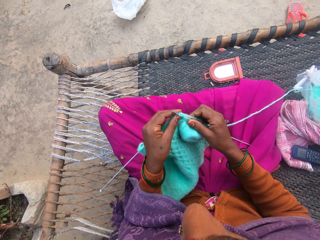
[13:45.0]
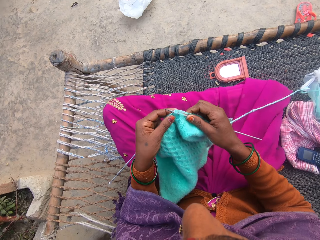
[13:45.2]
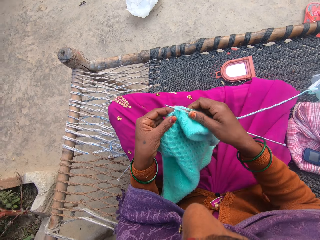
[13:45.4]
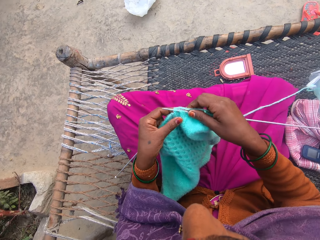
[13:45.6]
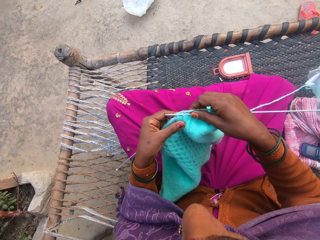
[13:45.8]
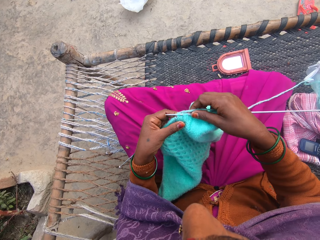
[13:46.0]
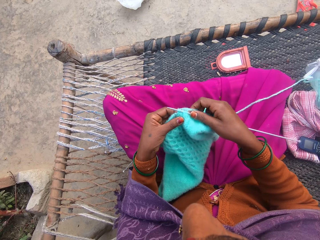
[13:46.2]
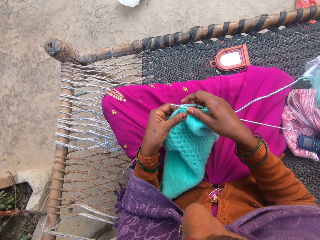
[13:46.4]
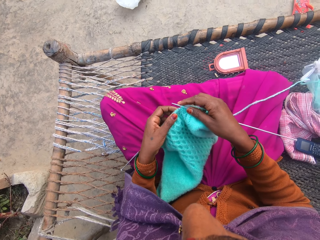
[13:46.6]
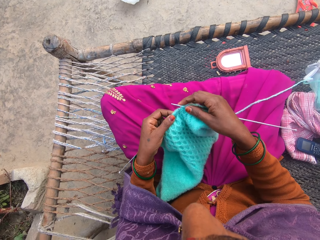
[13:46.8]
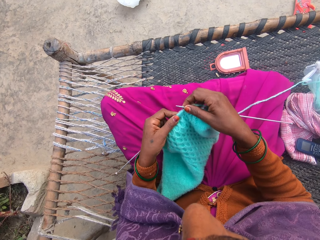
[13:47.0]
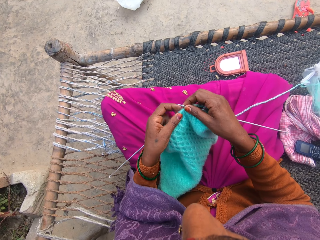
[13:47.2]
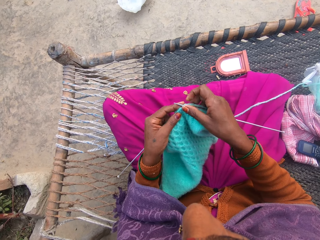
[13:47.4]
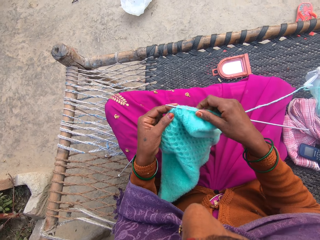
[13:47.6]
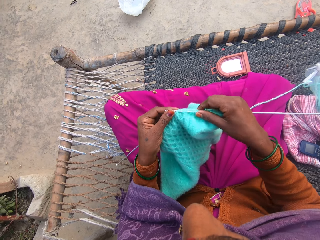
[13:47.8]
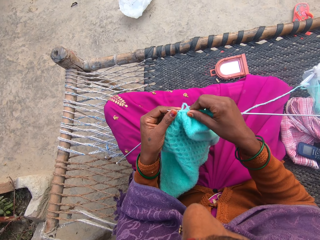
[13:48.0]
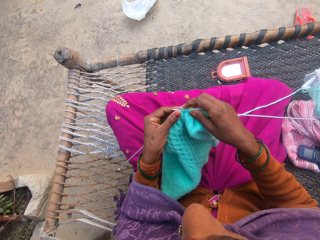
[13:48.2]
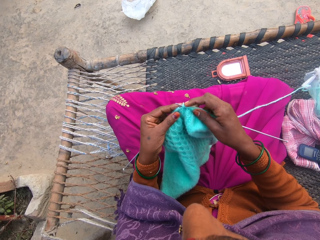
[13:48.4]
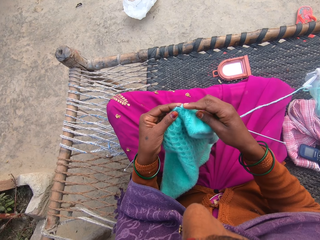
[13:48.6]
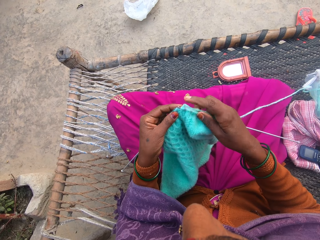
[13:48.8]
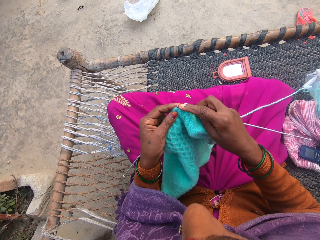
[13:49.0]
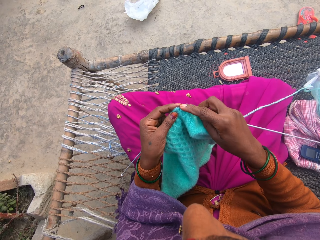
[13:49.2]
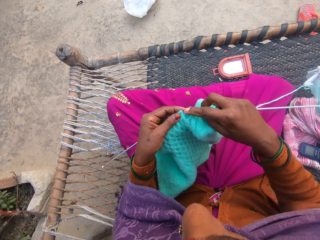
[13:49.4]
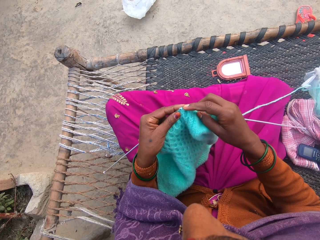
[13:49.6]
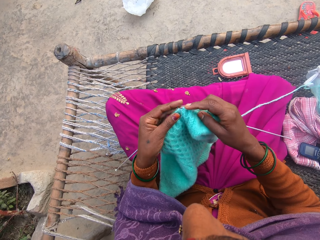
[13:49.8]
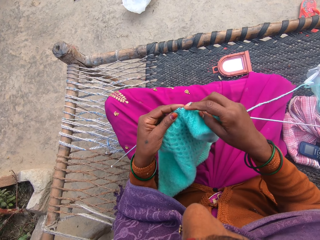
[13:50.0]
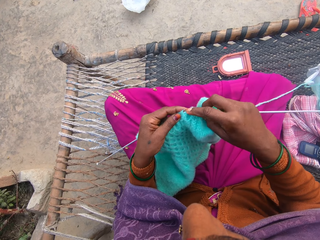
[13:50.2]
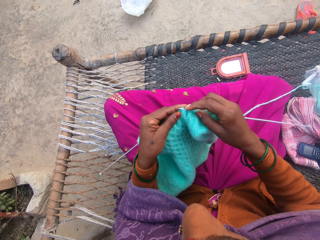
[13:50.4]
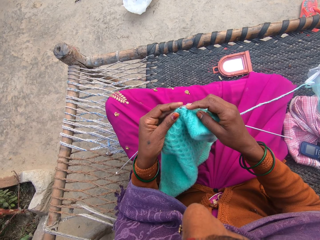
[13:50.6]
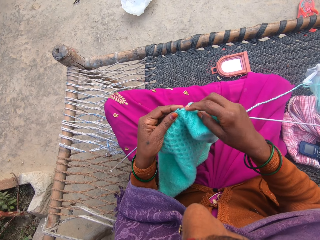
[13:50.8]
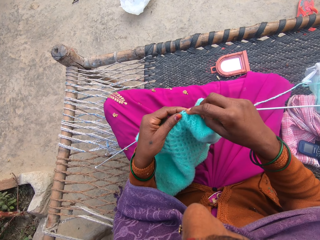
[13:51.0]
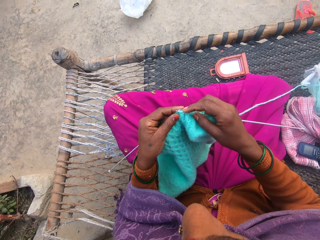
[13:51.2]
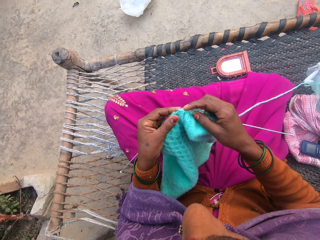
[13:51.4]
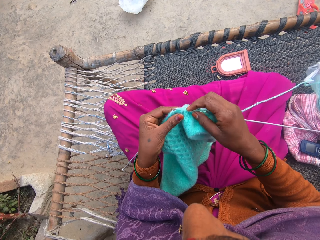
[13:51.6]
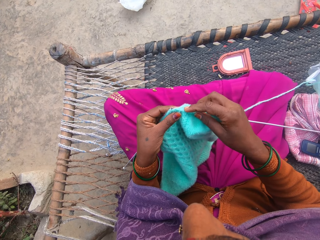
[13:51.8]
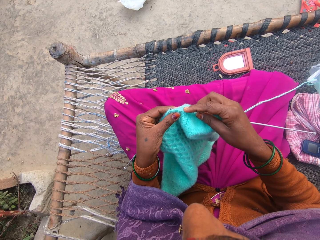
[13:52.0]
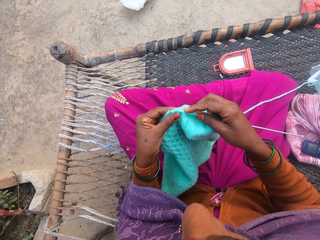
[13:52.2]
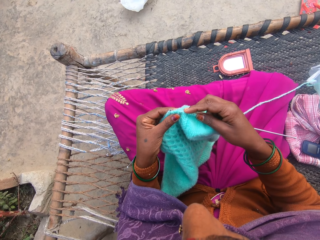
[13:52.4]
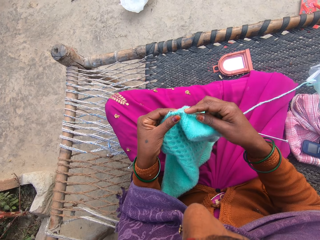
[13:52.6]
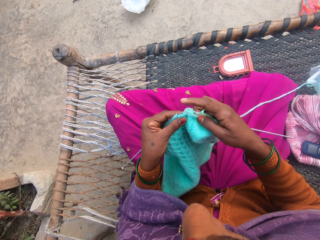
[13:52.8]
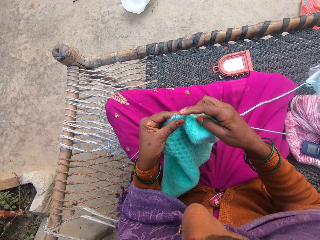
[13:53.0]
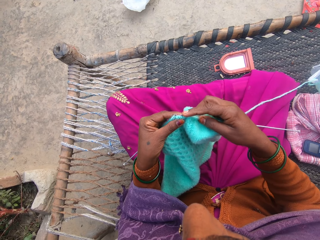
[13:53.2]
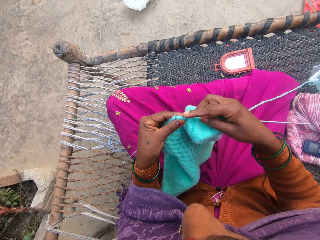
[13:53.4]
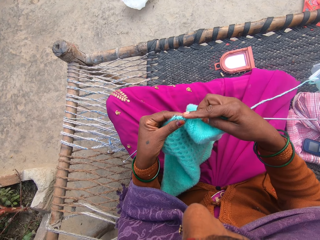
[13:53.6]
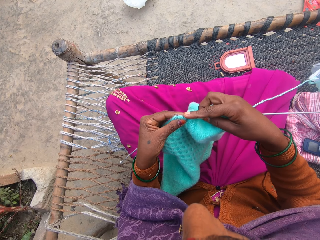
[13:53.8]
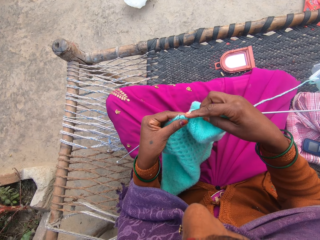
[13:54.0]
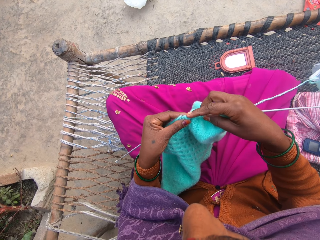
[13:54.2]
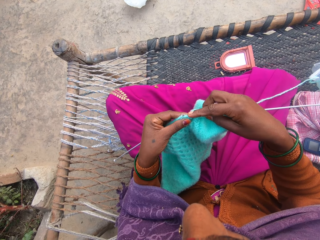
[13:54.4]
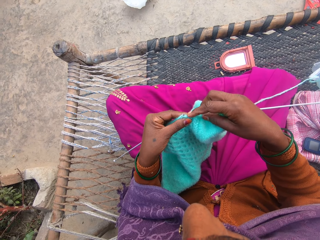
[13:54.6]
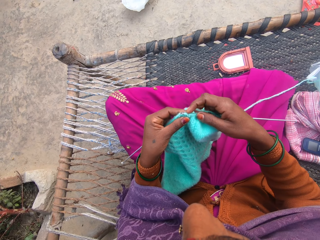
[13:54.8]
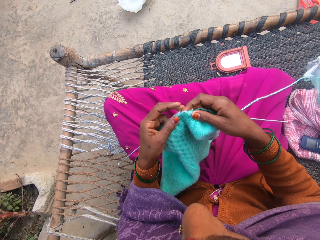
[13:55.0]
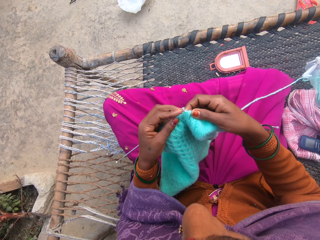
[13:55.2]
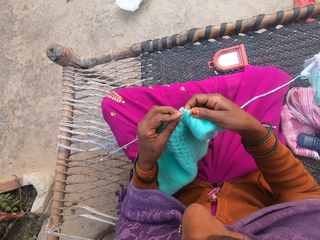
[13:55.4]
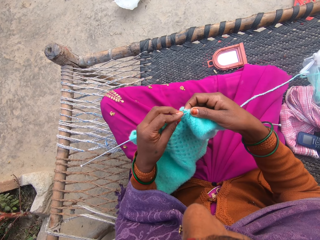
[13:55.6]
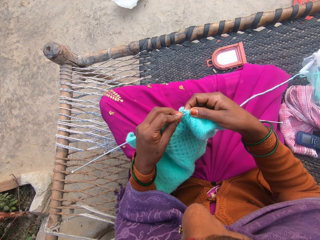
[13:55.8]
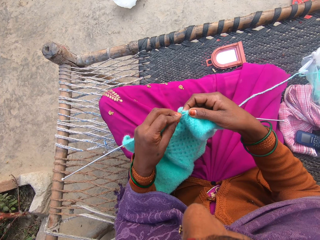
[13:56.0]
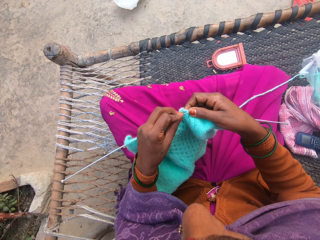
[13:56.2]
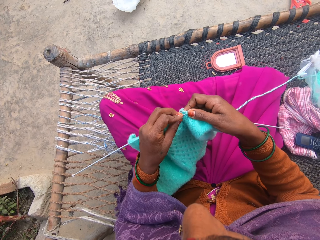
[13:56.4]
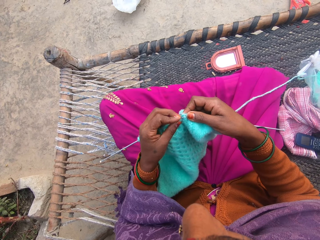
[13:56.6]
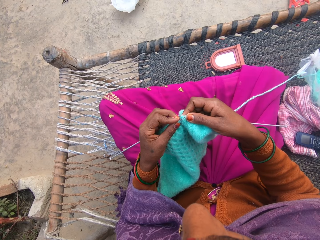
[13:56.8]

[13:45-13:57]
The camera wearer knits the yarn with knitting needles.

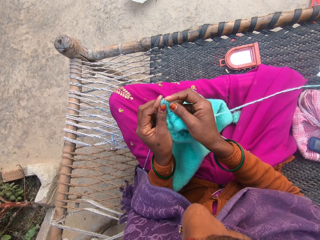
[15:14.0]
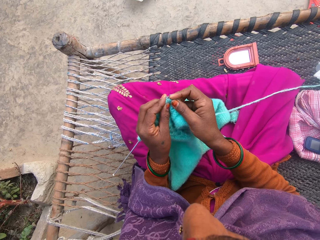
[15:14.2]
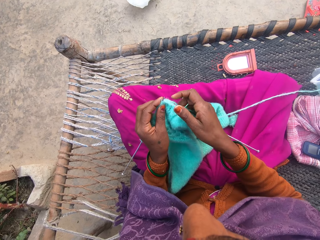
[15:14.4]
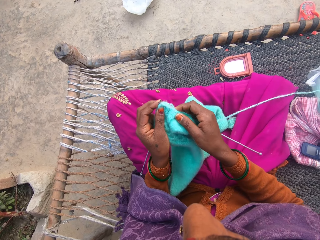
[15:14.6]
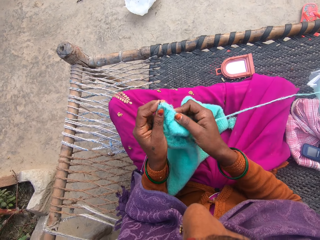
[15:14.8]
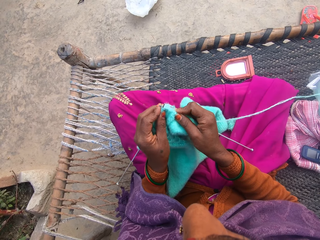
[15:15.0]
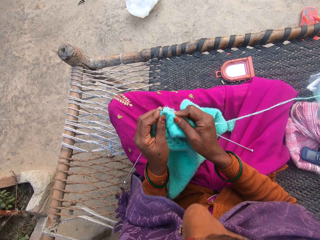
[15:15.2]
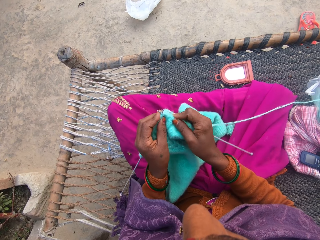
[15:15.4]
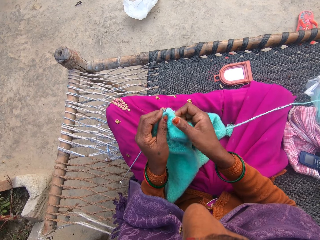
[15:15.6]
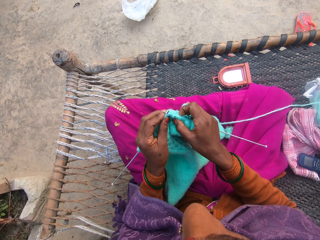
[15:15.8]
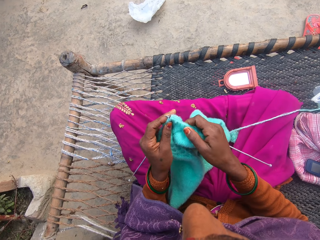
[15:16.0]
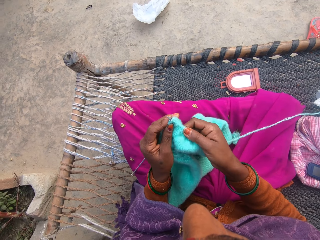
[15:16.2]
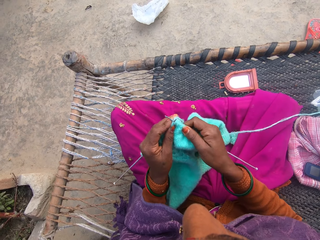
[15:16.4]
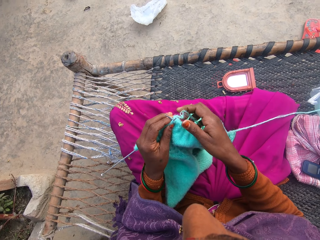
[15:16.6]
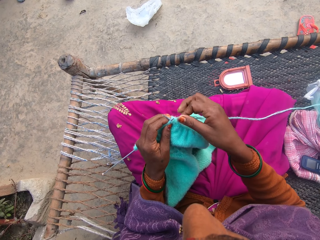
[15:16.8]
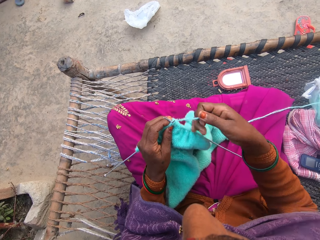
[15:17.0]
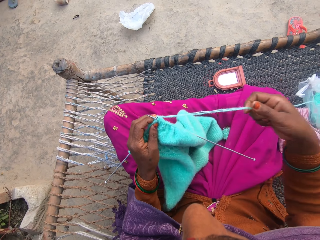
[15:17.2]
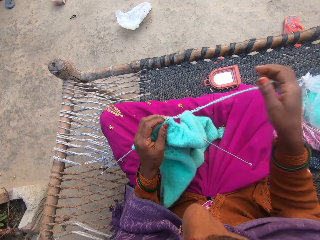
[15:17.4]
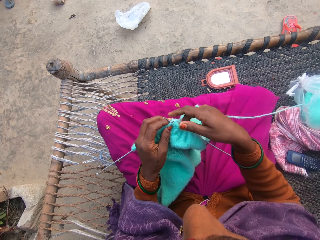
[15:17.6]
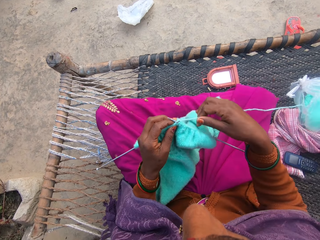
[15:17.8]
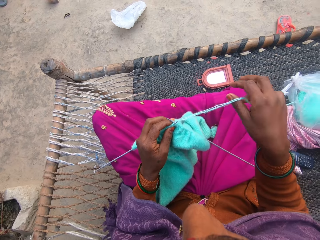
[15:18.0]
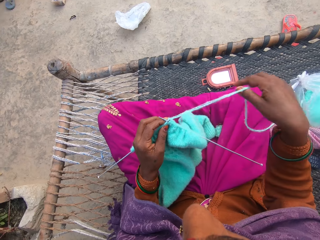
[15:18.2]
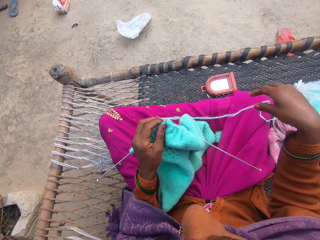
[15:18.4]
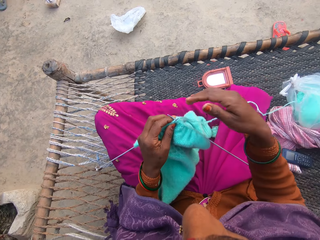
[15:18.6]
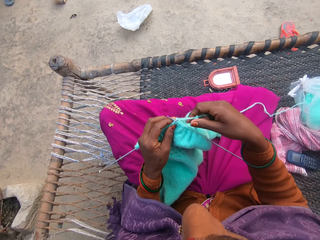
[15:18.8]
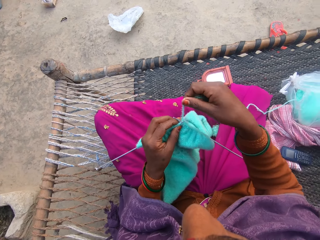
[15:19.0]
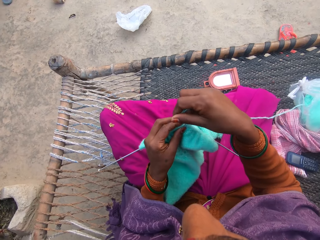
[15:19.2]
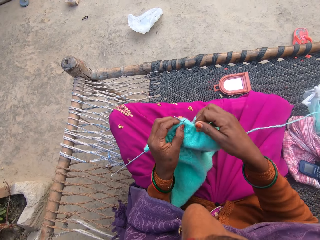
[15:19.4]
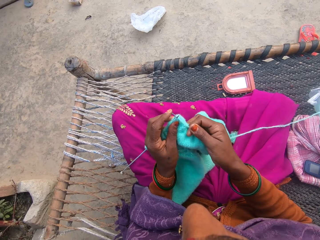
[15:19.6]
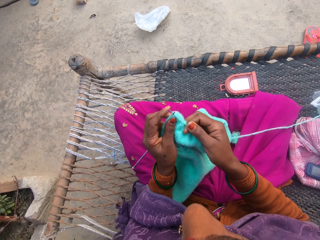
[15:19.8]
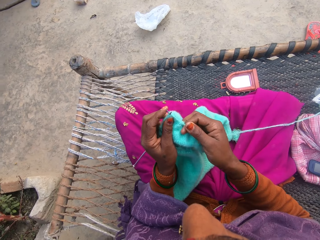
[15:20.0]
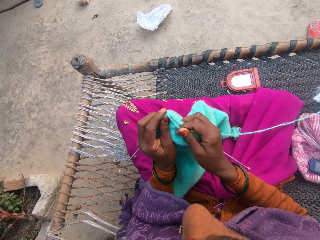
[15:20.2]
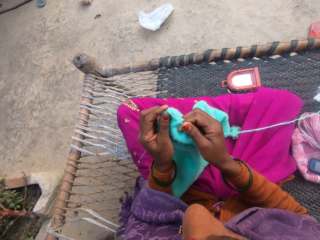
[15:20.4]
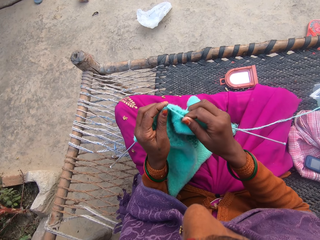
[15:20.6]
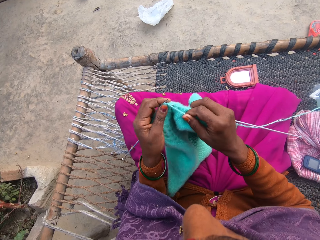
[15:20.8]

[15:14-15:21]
The camera wearer converses with a female.
